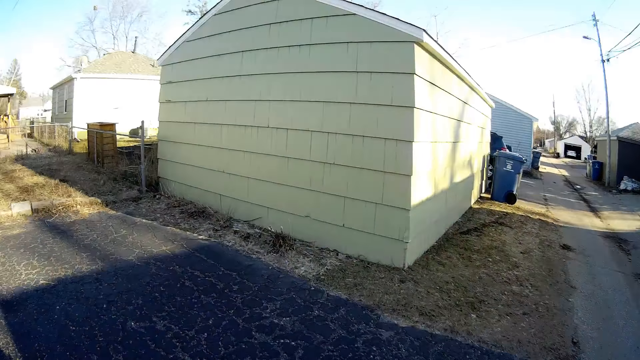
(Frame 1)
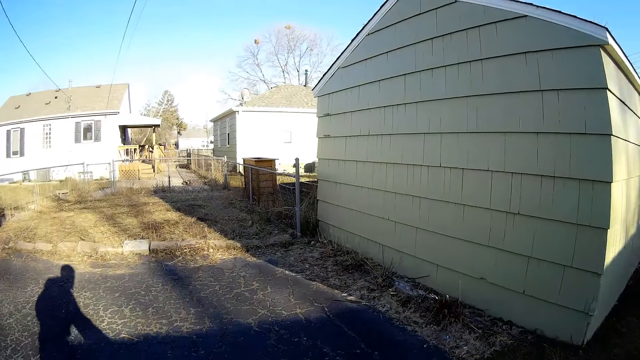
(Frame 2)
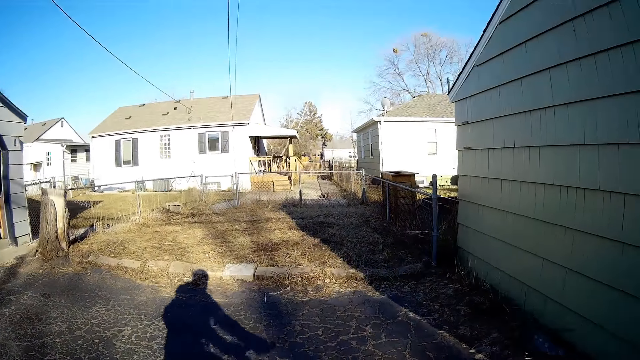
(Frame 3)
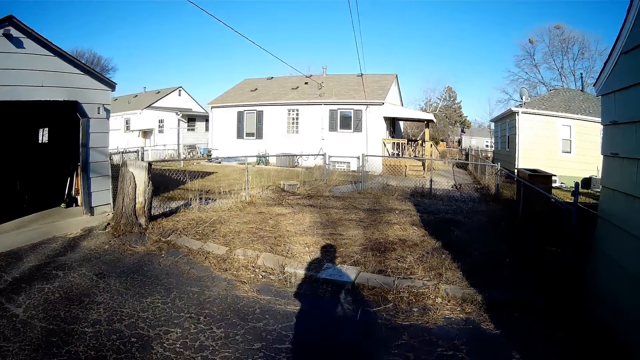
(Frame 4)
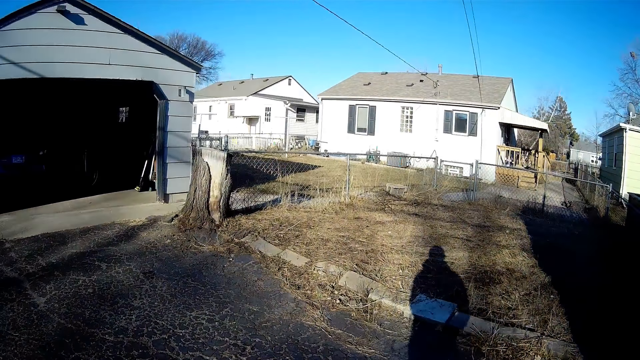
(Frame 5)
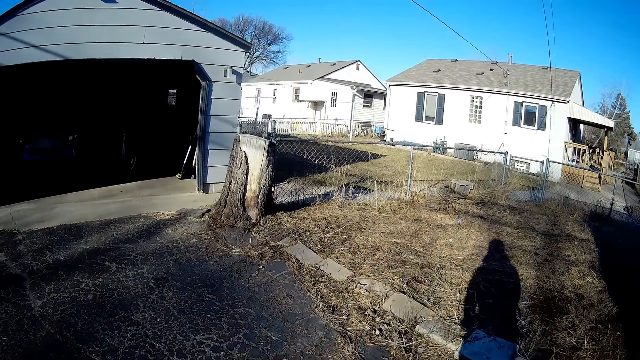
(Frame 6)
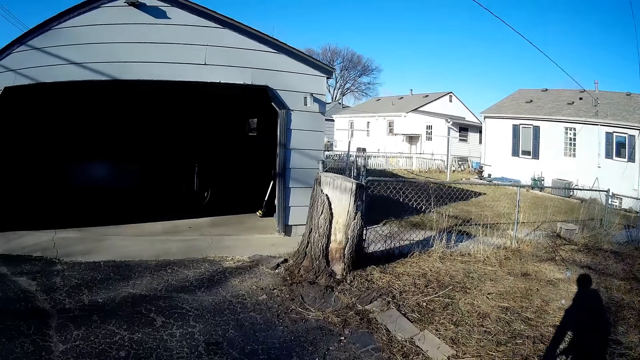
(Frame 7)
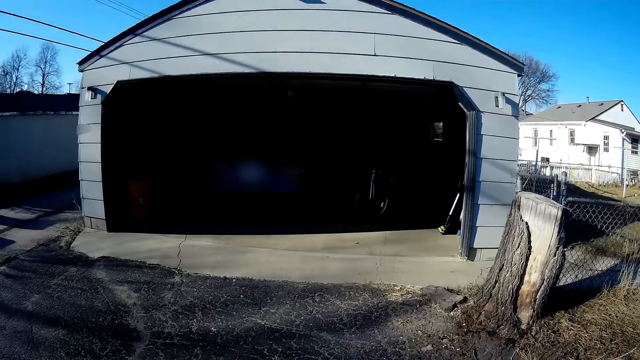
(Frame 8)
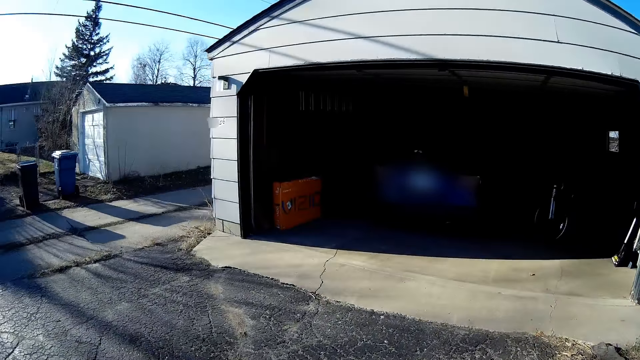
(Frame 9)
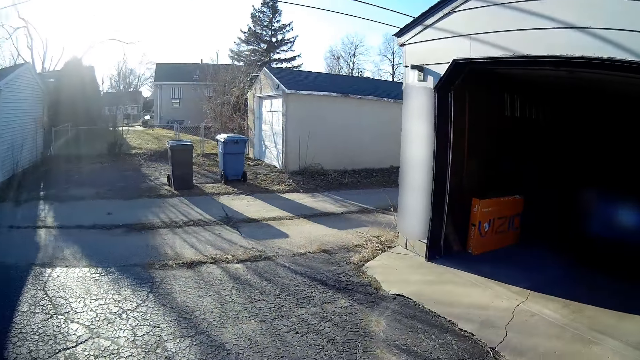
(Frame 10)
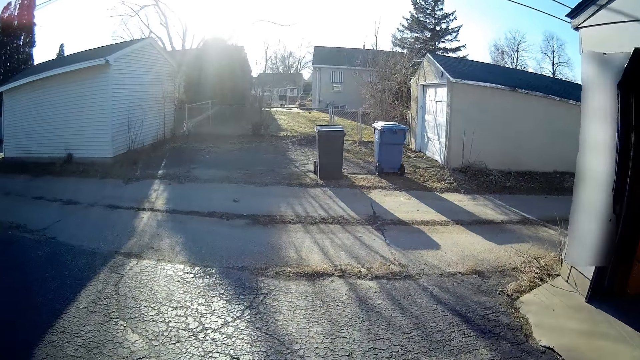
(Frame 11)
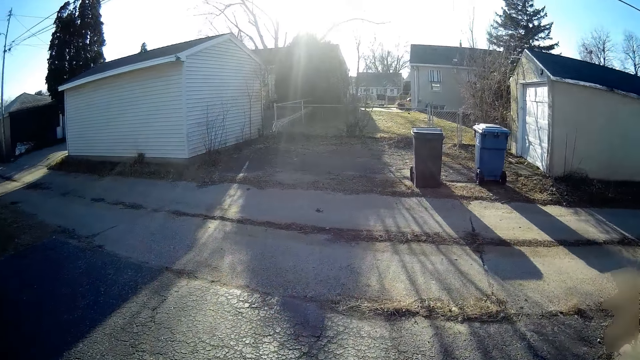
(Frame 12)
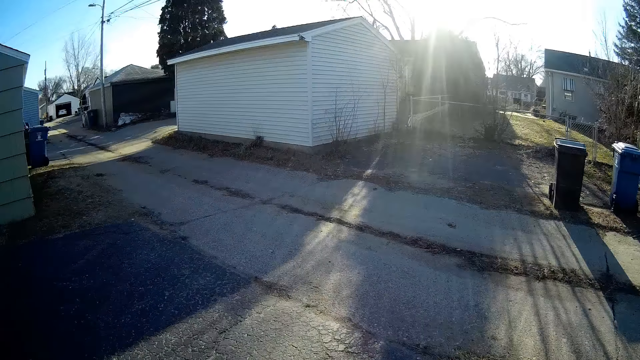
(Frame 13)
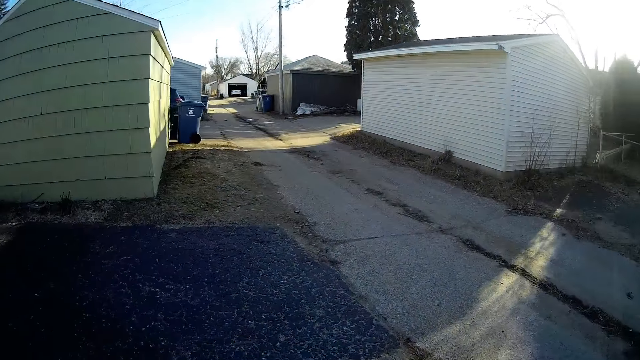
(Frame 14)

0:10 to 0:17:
The camera wearer rides the bicycle around.

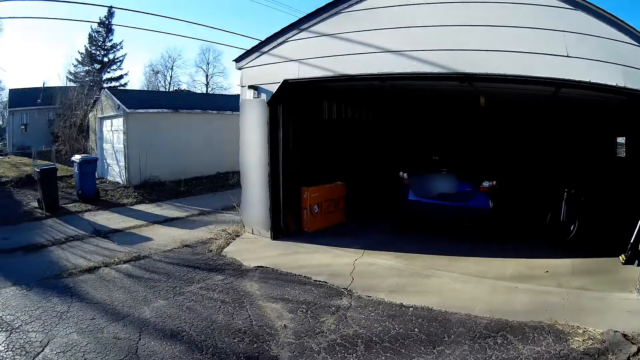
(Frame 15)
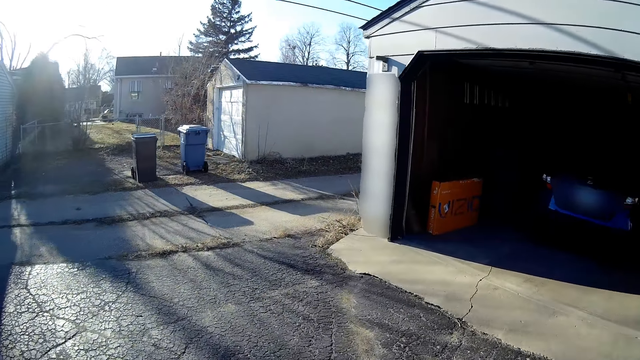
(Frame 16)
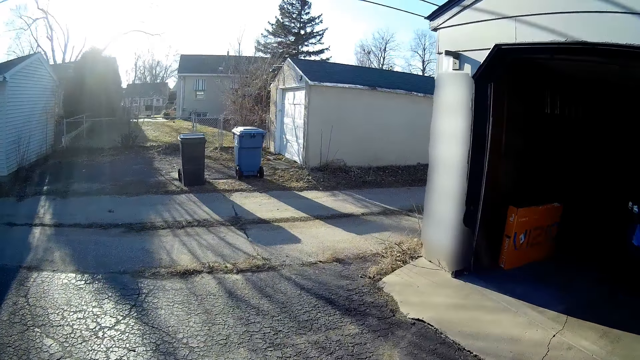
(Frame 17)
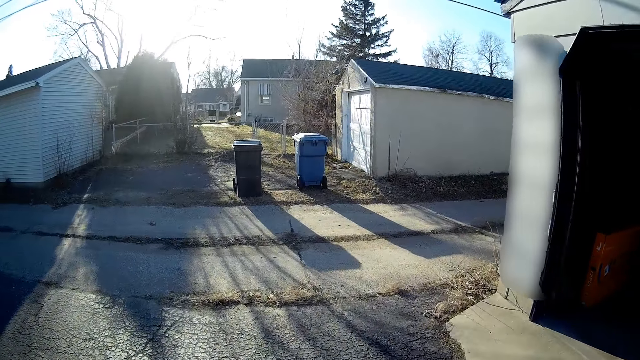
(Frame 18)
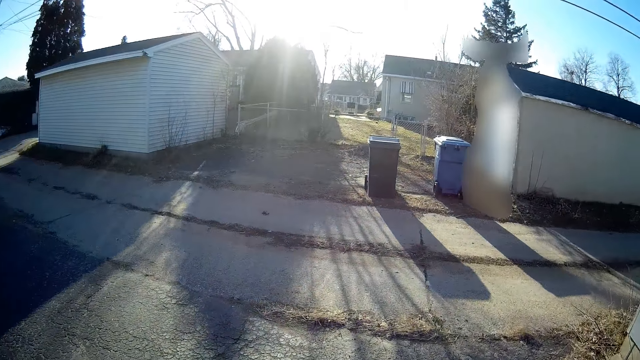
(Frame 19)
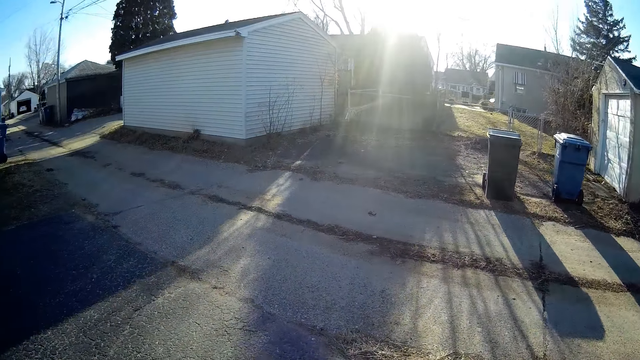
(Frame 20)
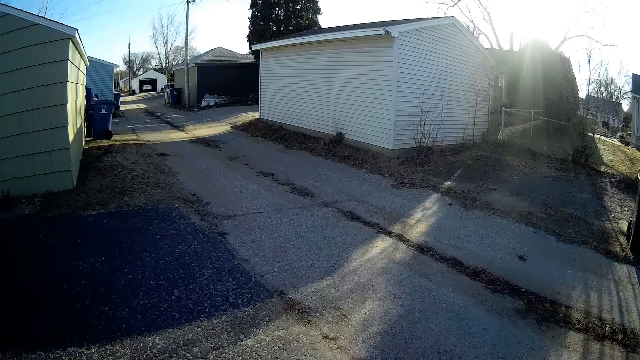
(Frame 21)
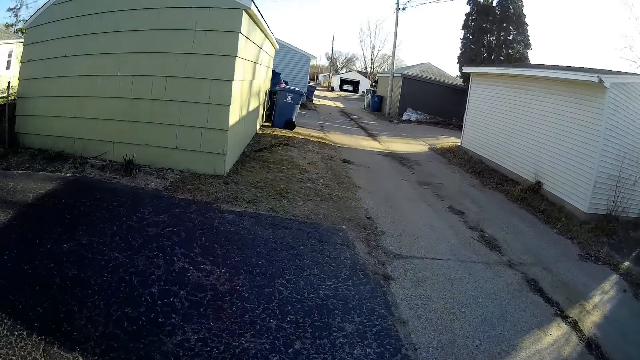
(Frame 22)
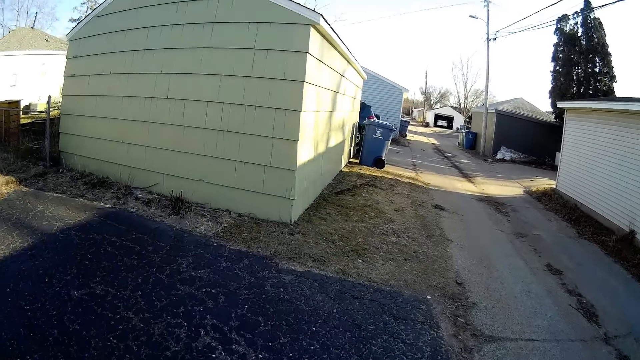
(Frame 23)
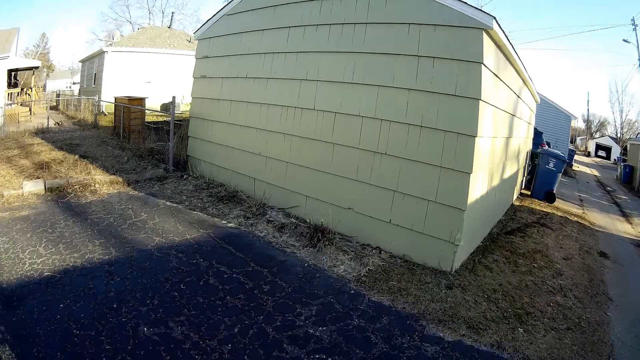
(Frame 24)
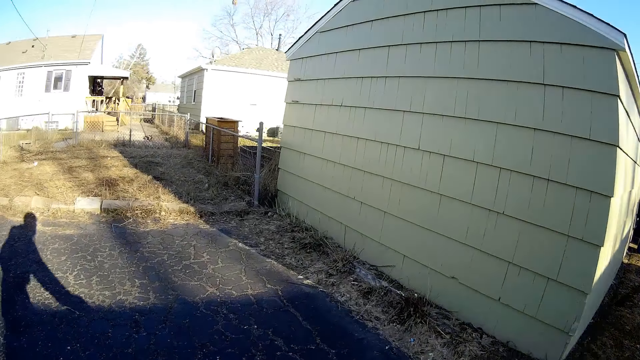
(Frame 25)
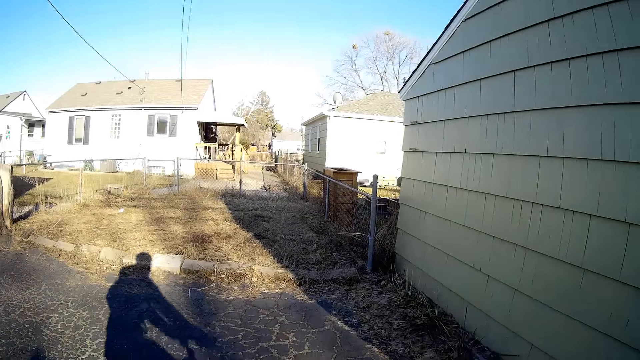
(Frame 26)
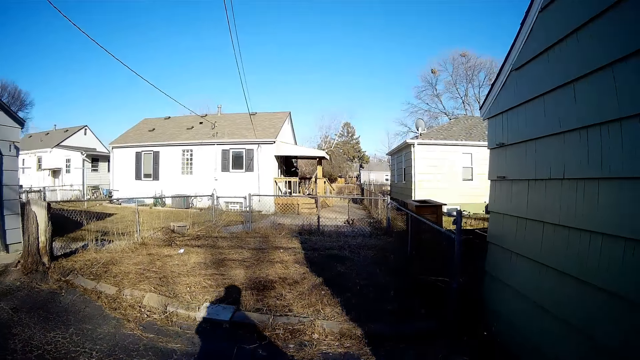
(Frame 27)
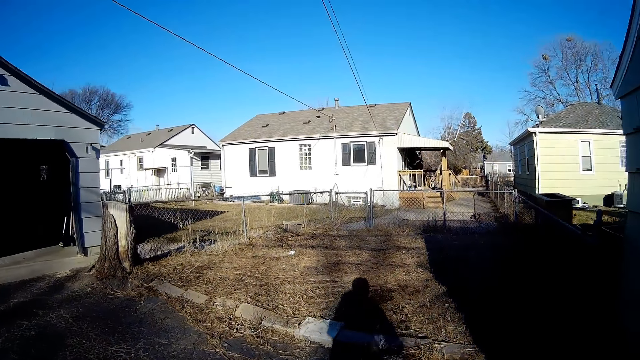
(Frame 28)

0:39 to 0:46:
The camera wearer looks at the dustbin.

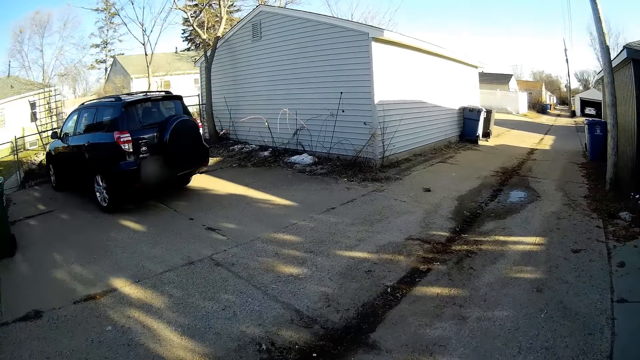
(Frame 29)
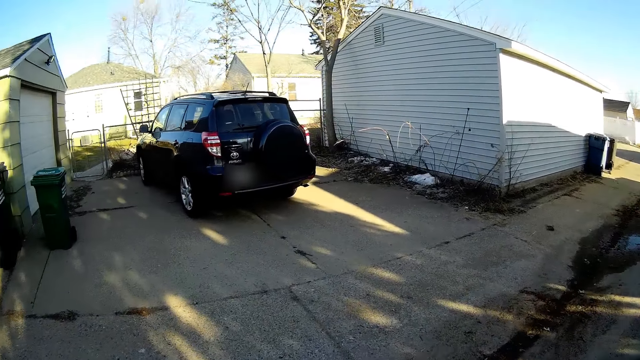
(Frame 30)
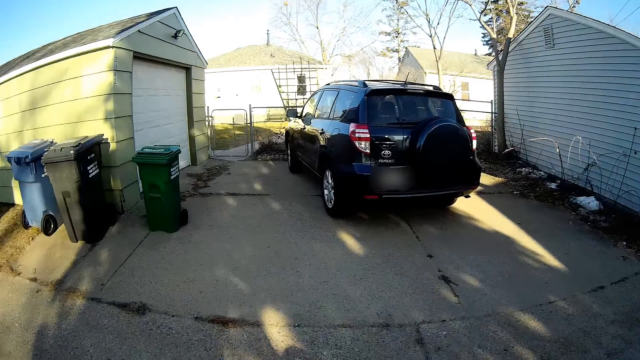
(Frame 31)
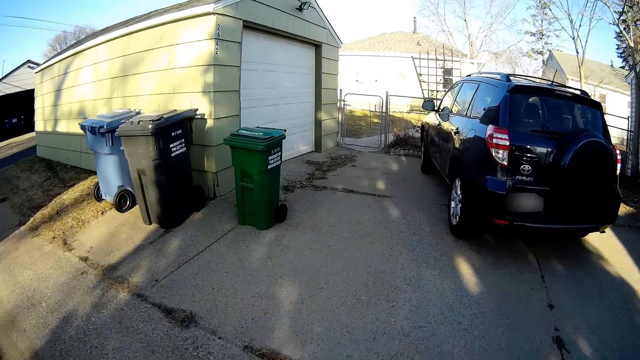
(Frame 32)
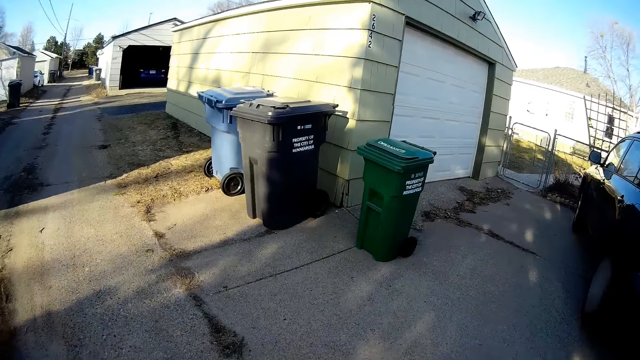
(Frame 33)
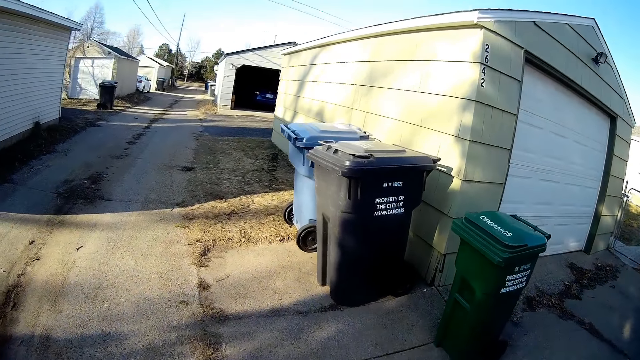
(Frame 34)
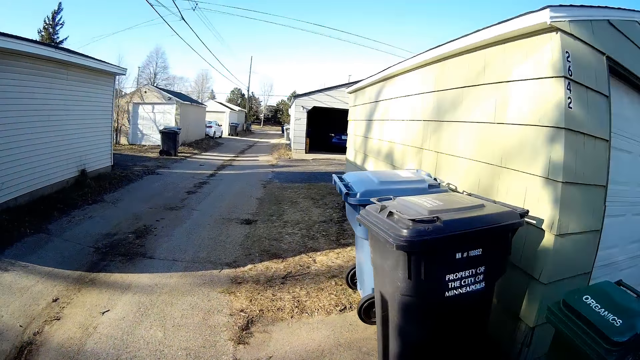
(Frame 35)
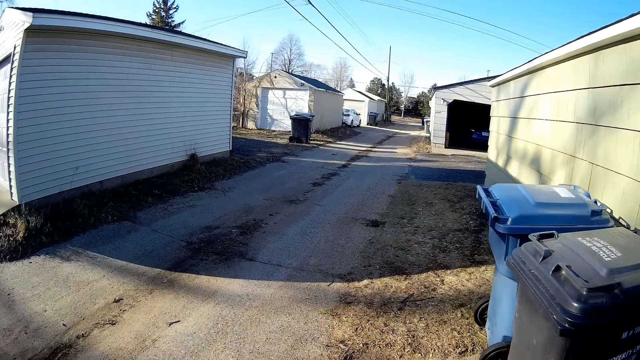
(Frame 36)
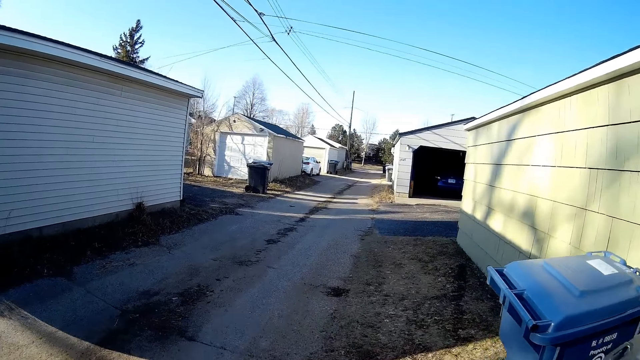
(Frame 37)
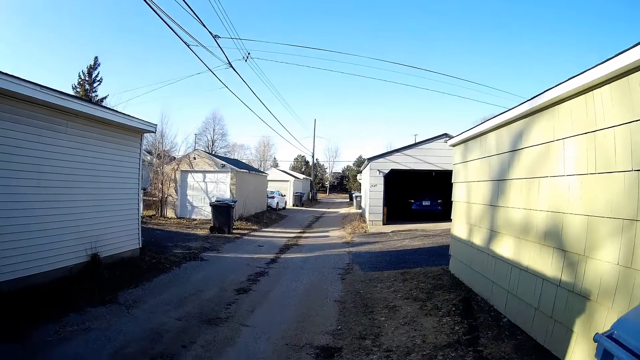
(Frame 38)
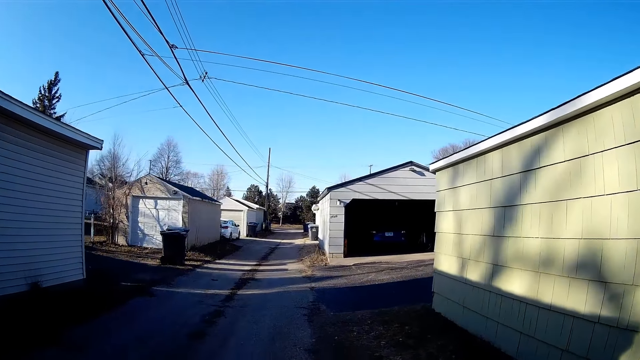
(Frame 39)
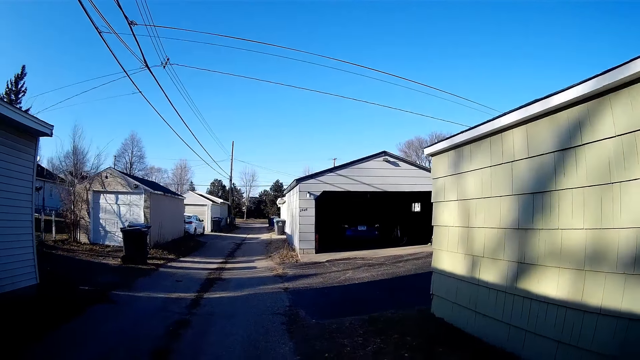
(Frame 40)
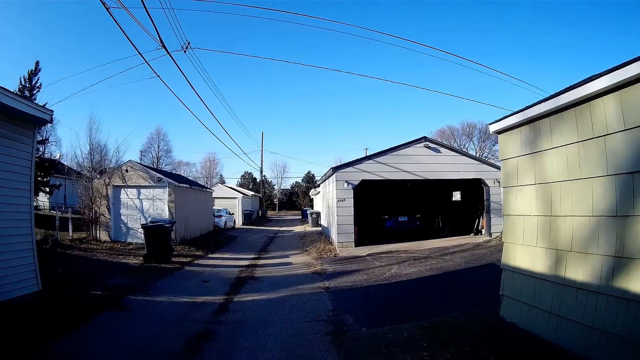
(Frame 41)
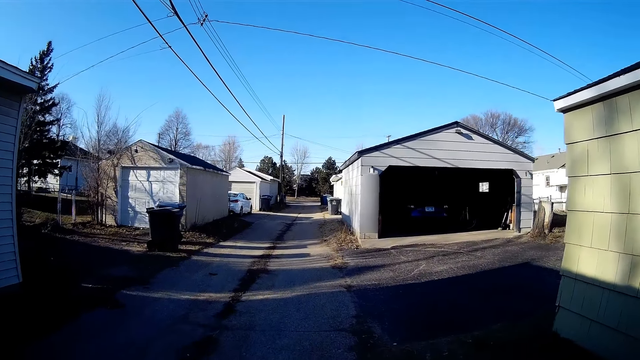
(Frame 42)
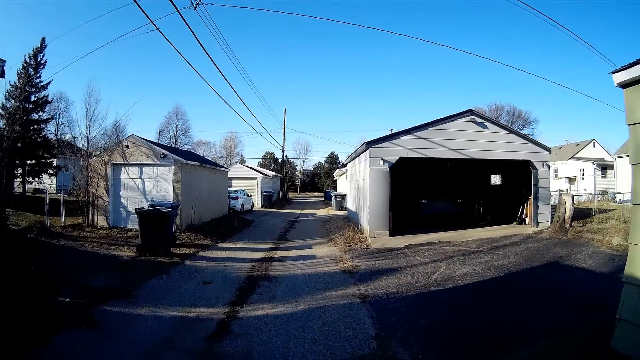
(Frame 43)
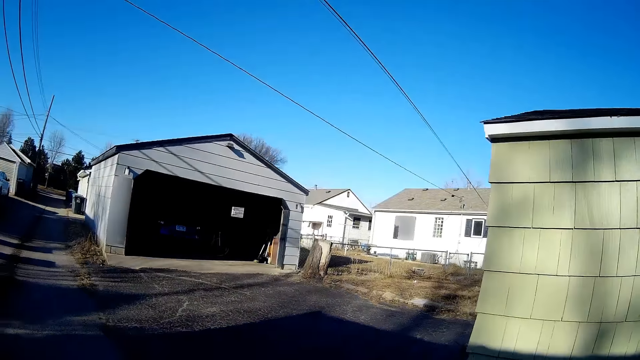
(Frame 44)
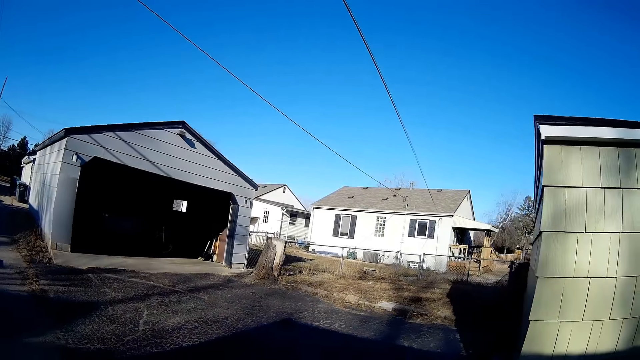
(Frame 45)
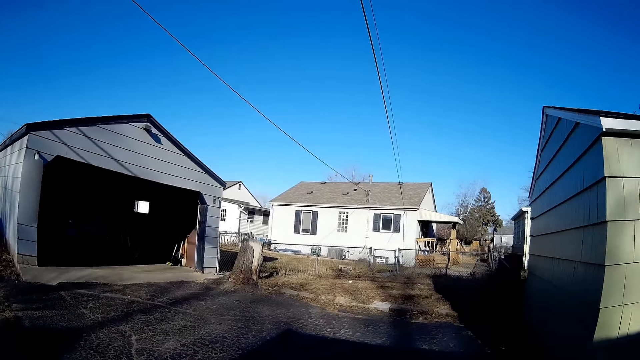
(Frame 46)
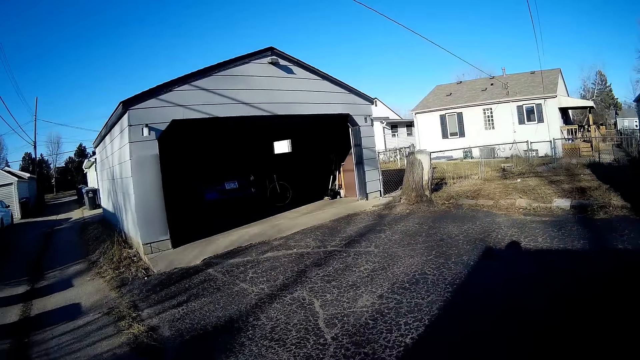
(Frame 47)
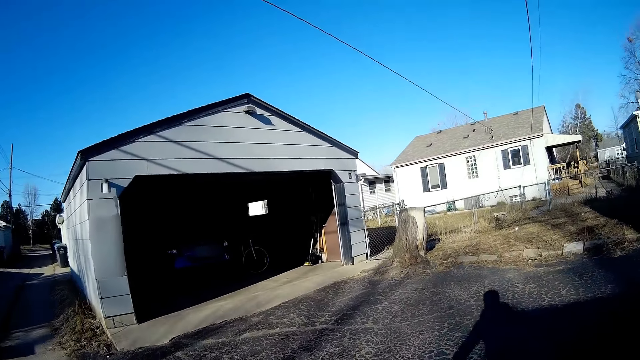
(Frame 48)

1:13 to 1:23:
The camera wearer looks at the Range Rover. They ride on the walkway.
